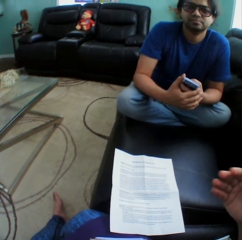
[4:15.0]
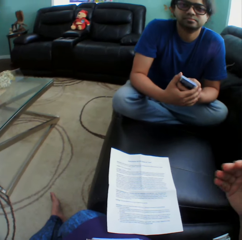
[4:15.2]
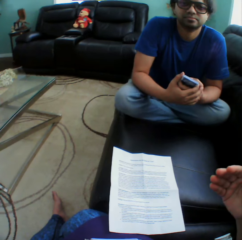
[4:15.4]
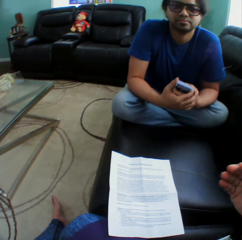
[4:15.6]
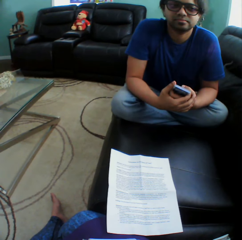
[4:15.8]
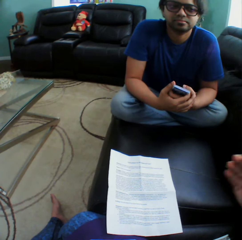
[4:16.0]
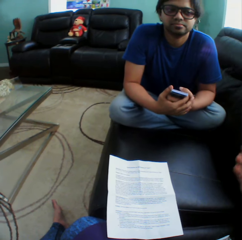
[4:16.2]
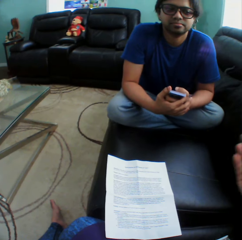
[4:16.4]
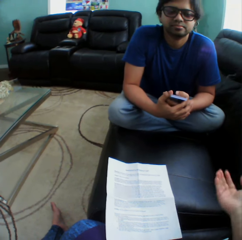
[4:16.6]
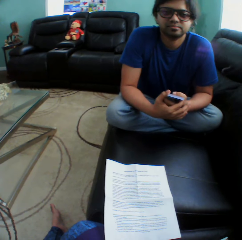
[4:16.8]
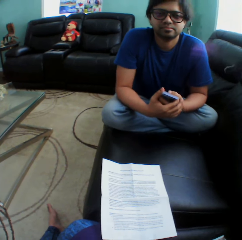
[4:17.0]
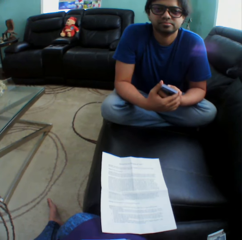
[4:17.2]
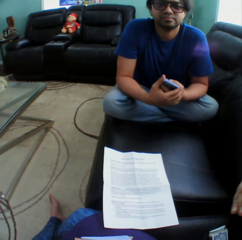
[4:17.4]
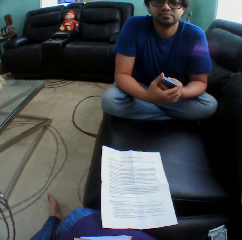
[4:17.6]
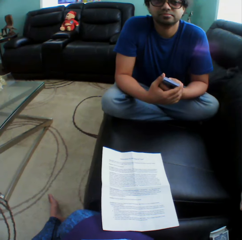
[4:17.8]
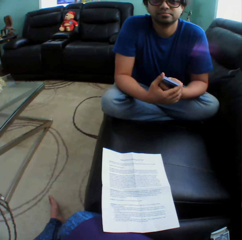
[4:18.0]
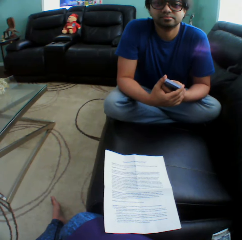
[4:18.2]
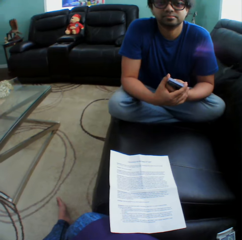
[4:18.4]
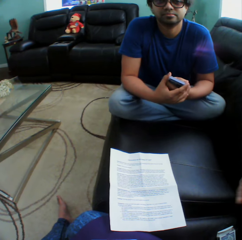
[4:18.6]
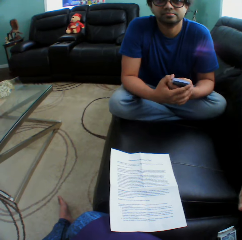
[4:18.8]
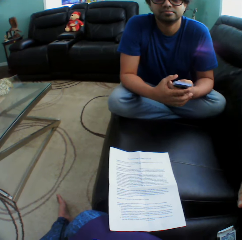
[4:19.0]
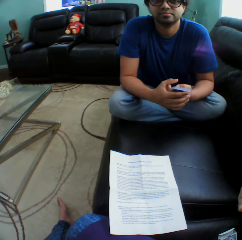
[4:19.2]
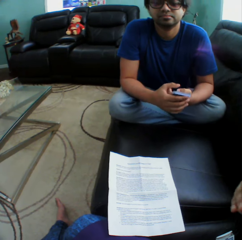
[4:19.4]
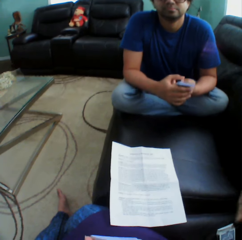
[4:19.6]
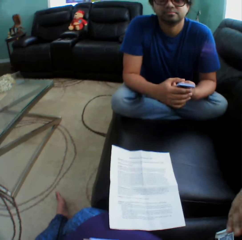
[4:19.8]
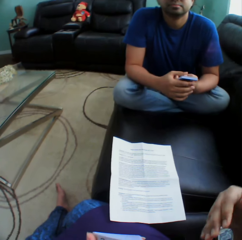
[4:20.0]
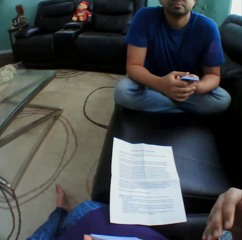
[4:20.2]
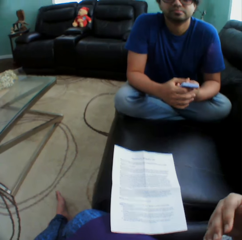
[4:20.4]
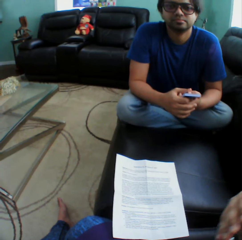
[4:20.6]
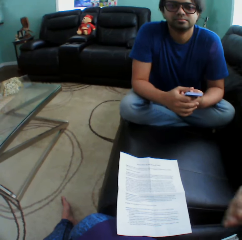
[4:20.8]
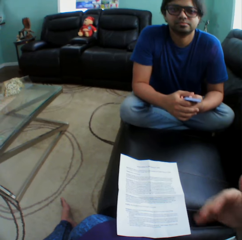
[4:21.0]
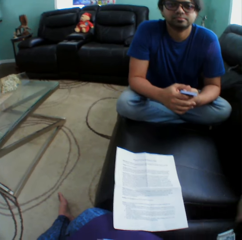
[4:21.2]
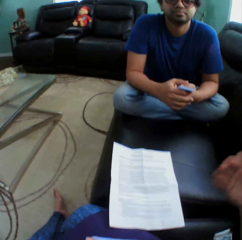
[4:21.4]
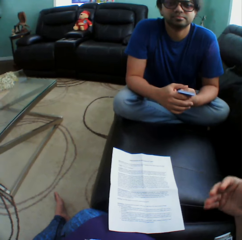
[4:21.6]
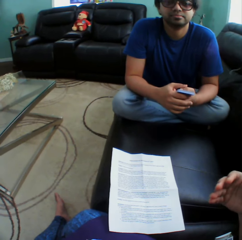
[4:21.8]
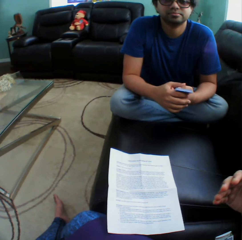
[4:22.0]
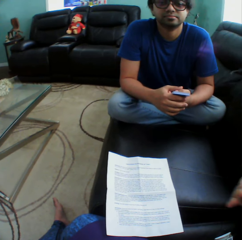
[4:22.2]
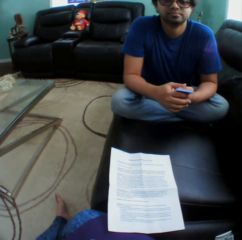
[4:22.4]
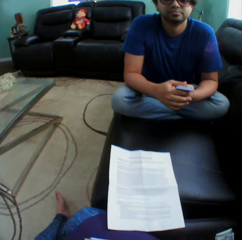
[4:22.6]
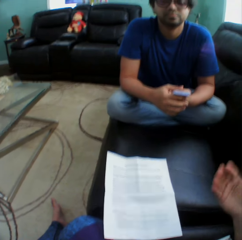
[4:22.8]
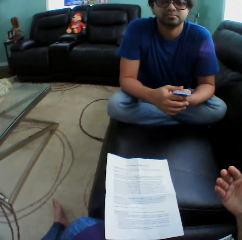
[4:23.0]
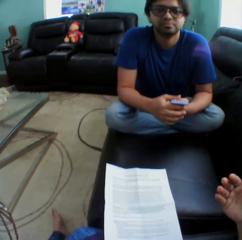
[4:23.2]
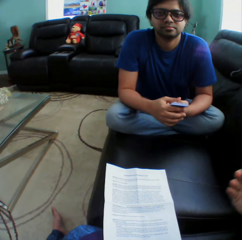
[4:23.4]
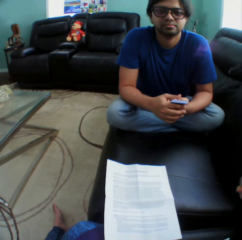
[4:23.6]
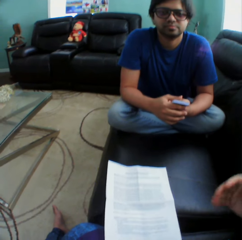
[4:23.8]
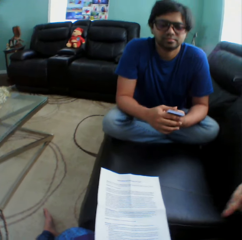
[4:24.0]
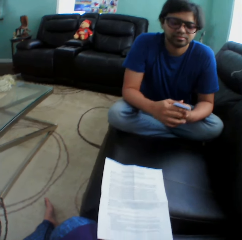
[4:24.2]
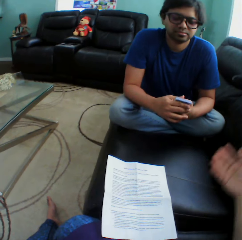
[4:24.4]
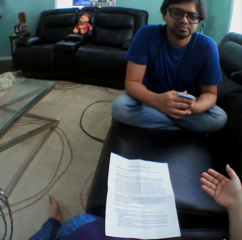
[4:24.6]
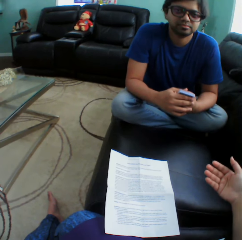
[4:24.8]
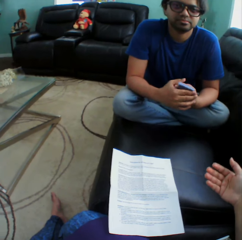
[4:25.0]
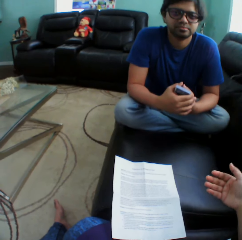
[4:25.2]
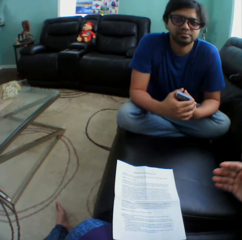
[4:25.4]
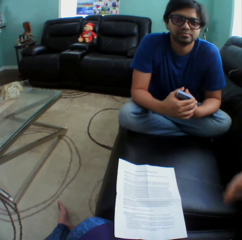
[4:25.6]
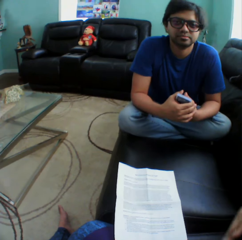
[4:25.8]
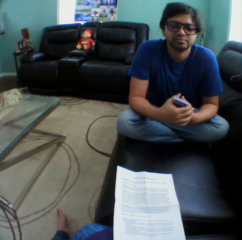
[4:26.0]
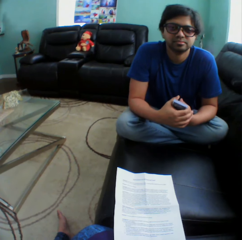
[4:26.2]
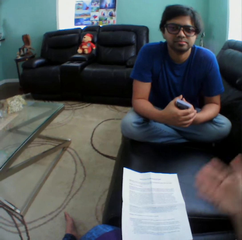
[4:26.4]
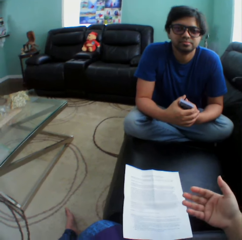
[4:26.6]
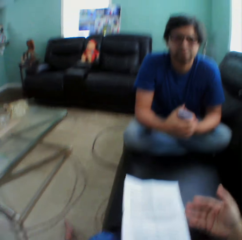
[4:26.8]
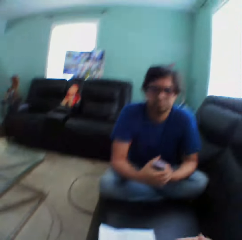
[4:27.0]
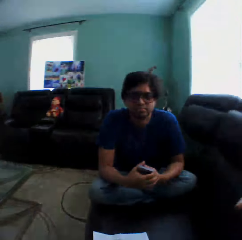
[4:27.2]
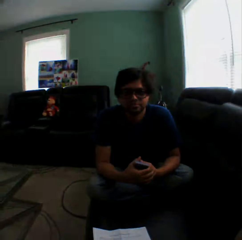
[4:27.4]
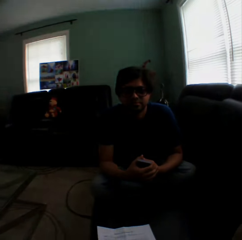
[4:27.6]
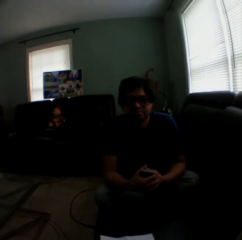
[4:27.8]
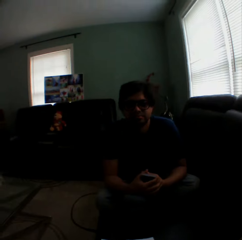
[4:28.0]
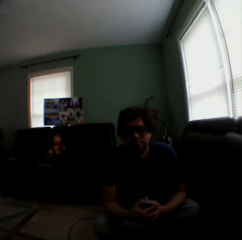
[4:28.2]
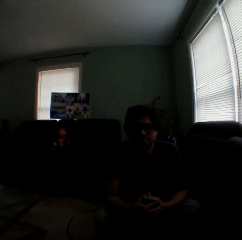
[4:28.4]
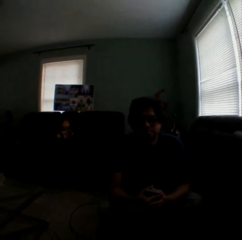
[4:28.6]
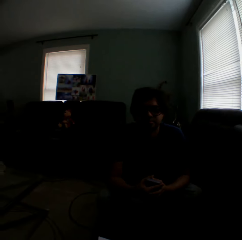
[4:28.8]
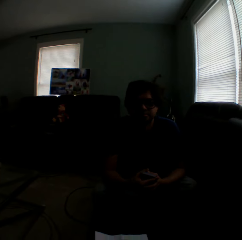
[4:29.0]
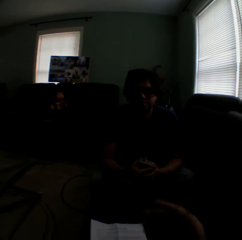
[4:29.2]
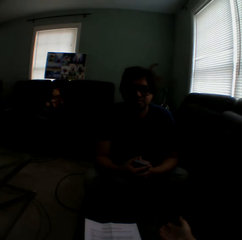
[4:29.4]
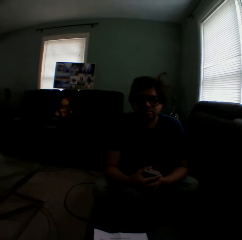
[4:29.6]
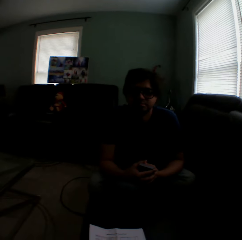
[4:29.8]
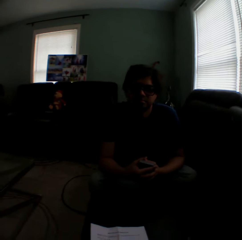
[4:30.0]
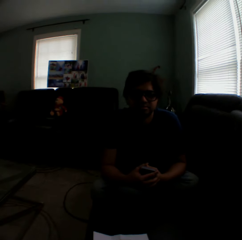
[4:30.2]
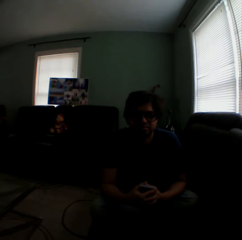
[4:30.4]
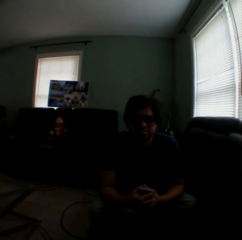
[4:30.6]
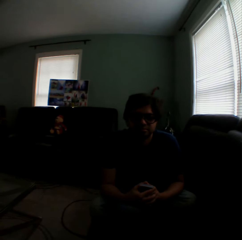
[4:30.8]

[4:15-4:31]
A man stares at the camera wearer. The camera wearer moves a hand around. The man holds playing cards. The camera wearer moves a hand around and turns around.

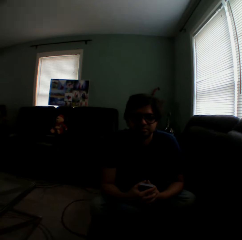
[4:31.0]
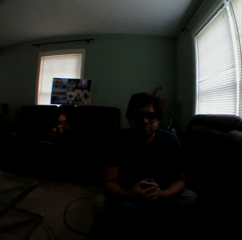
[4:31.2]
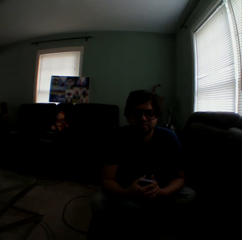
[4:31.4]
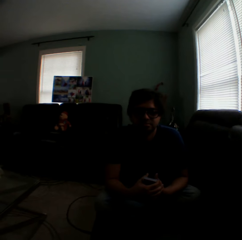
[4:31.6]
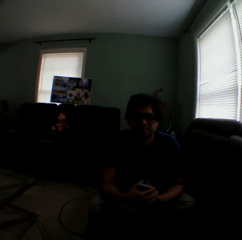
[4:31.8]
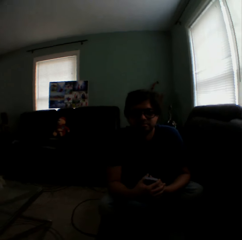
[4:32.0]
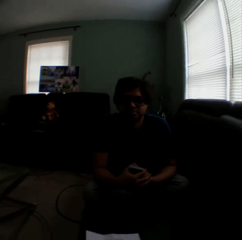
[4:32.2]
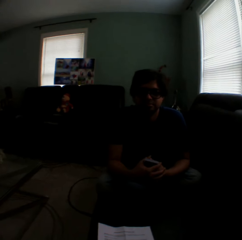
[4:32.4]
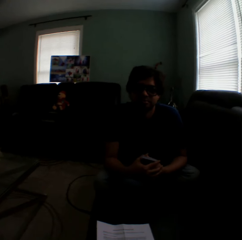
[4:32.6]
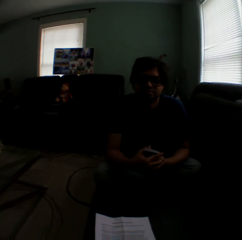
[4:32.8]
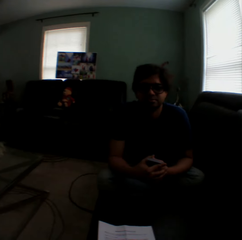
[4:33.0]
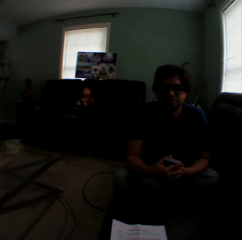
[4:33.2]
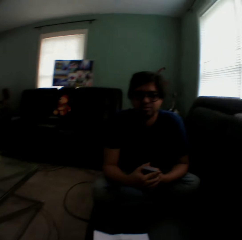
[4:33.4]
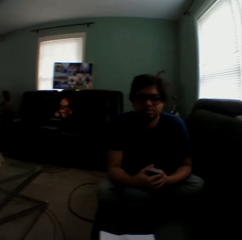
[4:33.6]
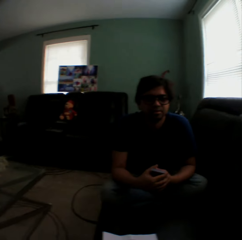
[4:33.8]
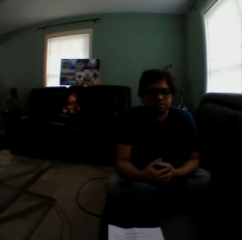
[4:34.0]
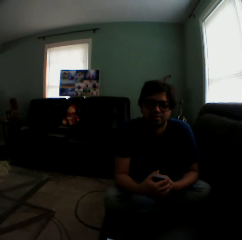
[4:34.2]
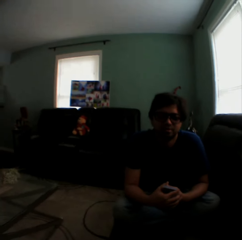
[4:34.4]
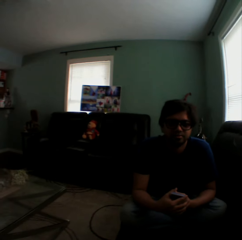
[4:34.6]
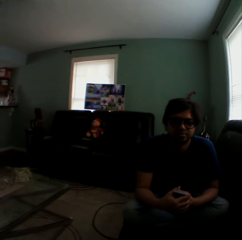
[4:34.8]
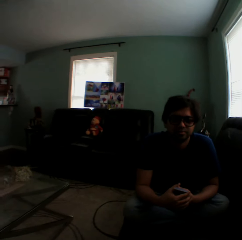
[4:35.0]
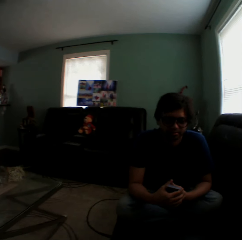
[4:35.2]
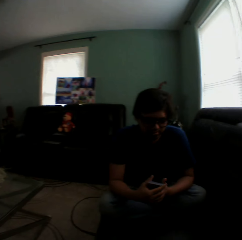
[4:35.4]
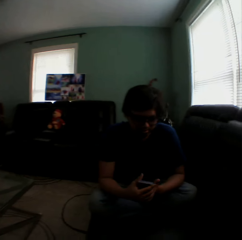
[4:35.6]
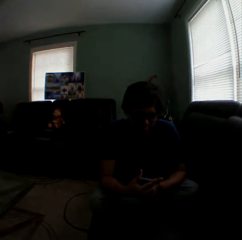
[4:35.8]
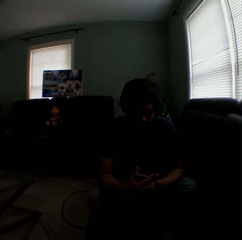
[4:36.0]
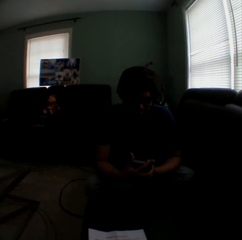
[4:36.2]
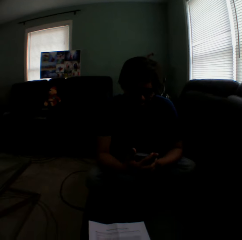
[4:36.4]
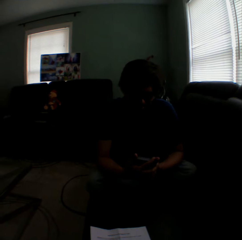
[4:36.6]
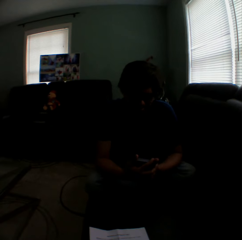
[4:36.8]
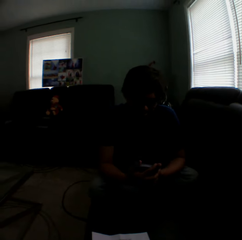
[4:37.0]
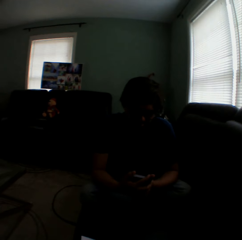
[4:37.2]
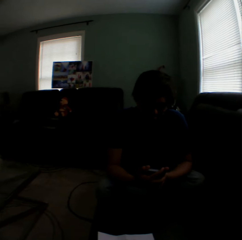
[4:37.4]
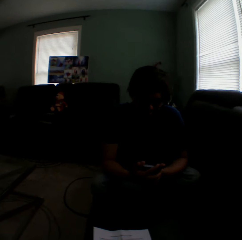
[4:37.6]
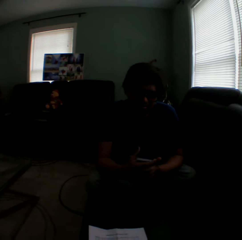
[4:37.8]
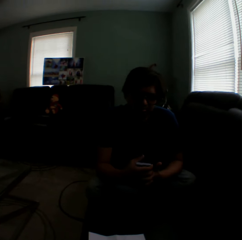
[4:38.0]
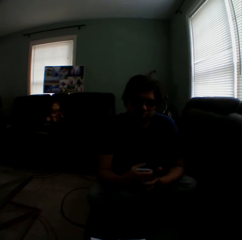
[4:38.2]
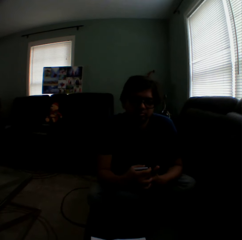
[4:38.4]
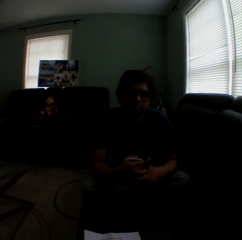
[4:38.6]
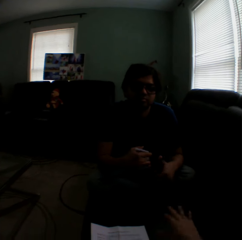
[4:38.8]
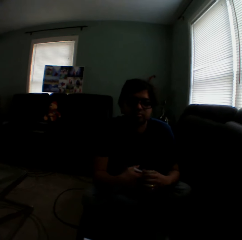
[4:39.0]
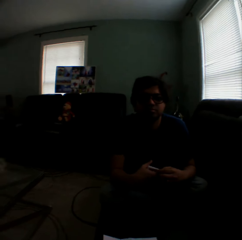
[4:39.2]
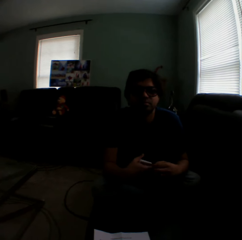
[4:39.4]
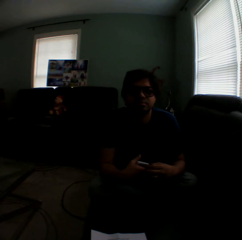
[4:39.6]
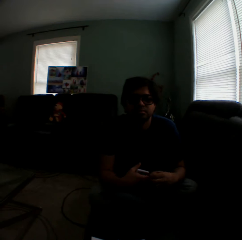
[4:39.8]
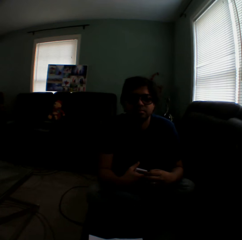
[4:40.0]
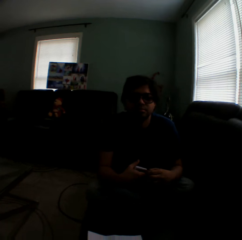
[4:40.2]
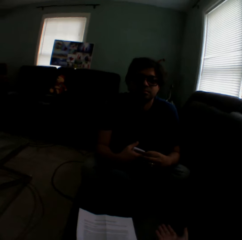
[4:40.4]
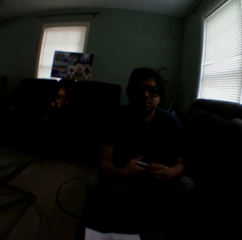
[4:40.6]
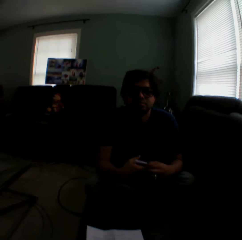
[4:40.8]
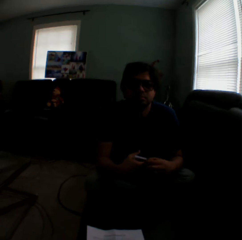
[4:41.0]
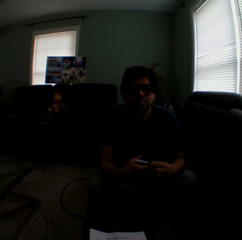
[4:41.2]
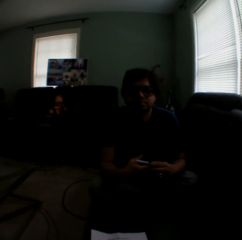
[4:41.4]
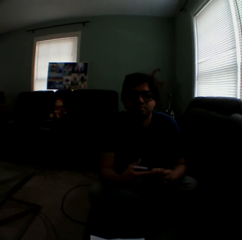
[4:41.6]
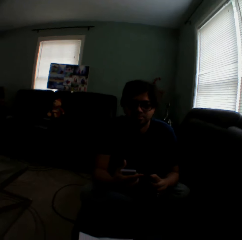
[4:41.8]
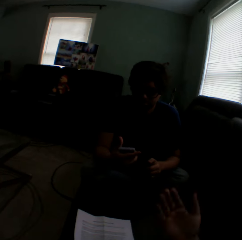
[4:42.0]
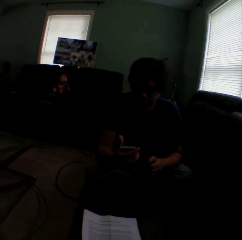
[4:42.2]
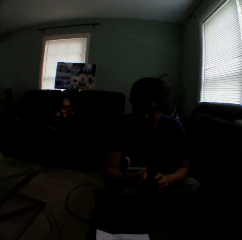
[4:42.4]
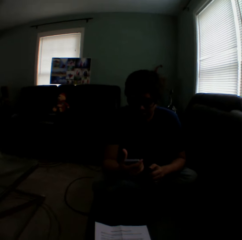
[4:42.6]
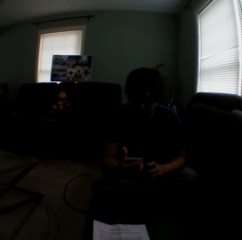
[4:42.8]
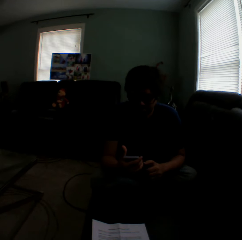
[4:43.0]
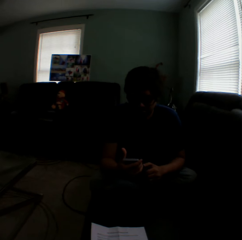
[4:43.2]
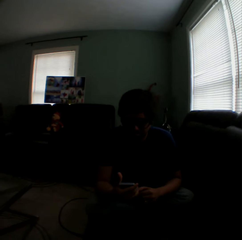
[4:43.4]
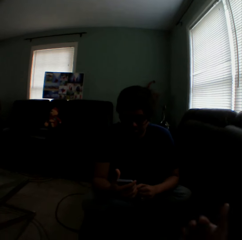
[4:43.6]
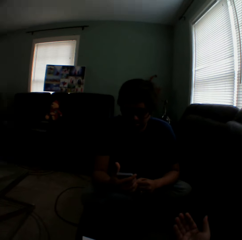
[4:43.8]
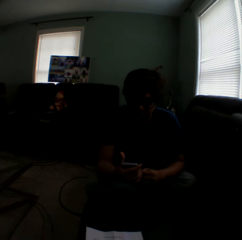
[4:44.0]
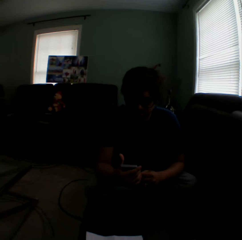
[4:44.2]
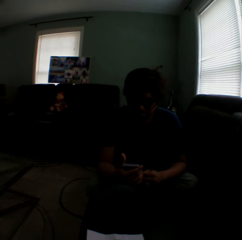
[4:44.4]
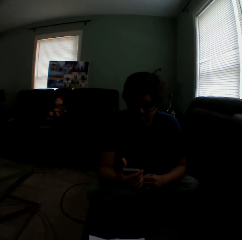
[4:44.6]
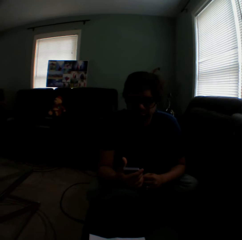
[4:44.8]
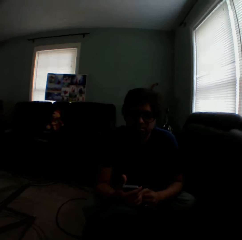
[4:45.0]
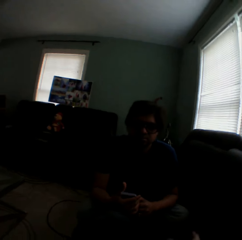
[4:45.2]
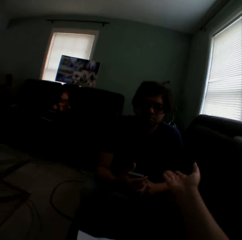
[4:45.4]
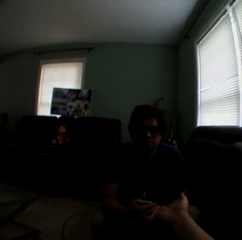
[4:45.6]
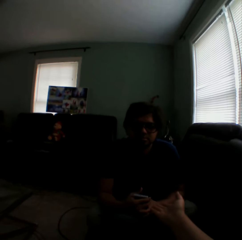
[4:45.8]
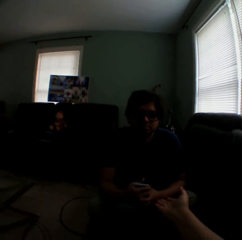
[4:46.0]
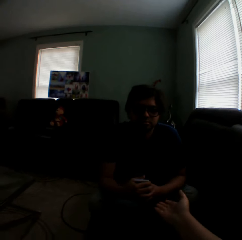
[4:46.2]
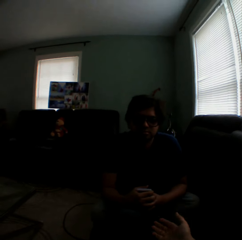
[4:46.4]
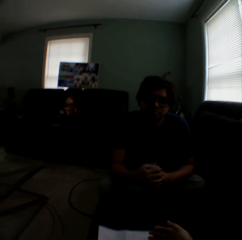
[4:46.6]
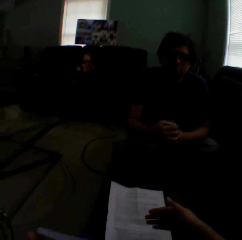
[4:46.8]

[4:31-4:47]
A man holds playing cards. The camera wearer turns around. The man holds the playing cards, looks down and scratches the hand. The camera wearer turns to the side. The man holds the playing cards.
